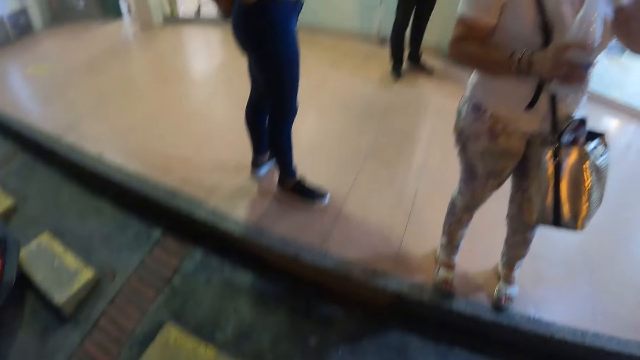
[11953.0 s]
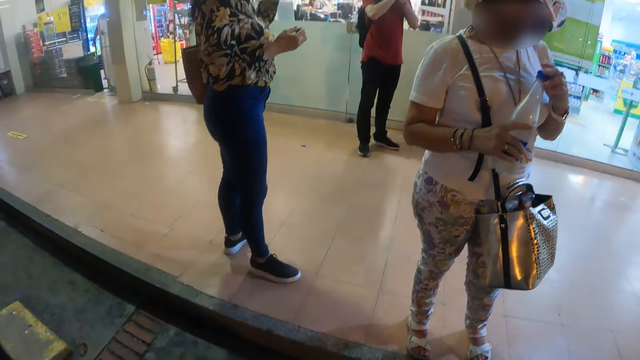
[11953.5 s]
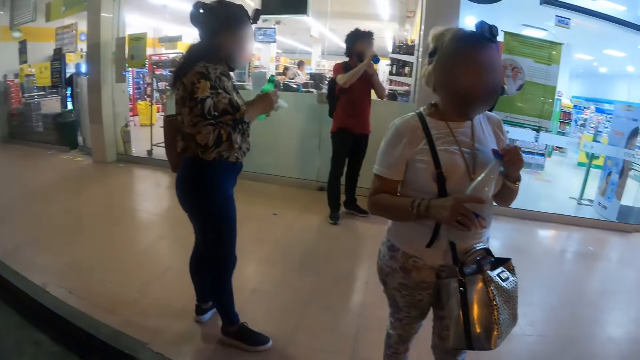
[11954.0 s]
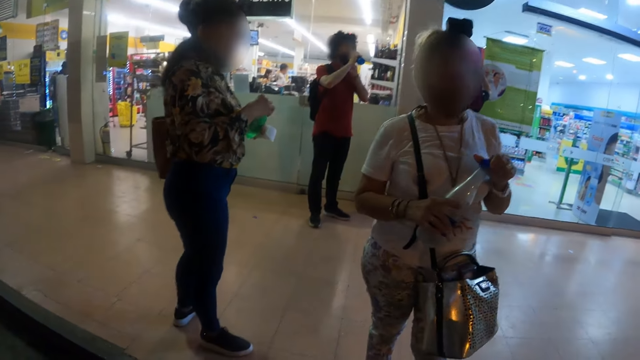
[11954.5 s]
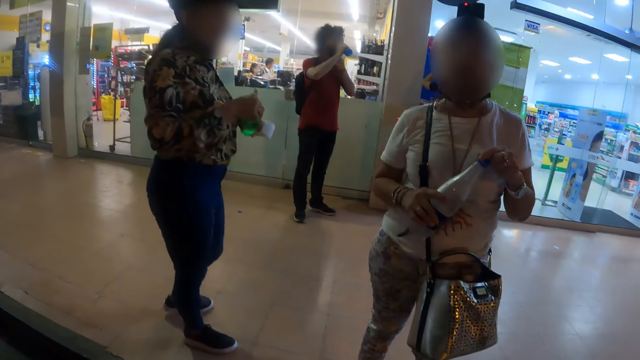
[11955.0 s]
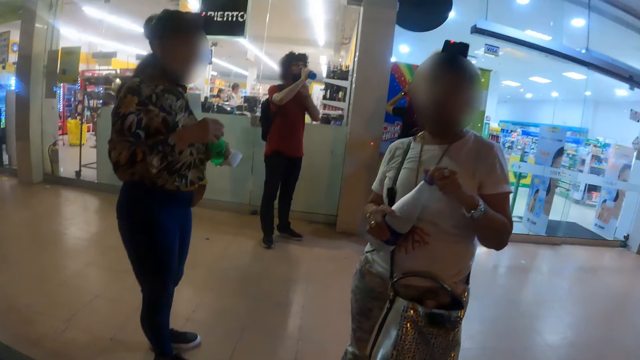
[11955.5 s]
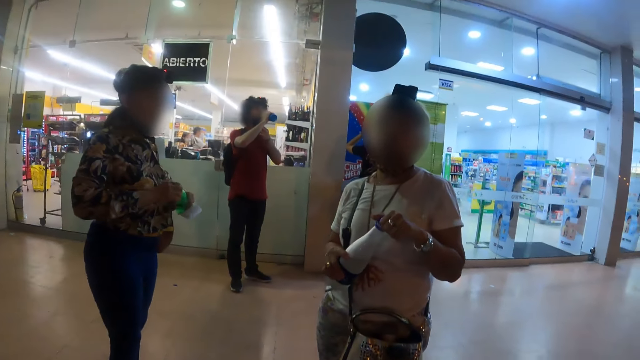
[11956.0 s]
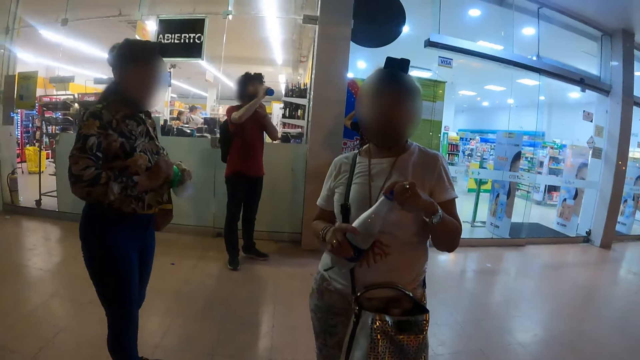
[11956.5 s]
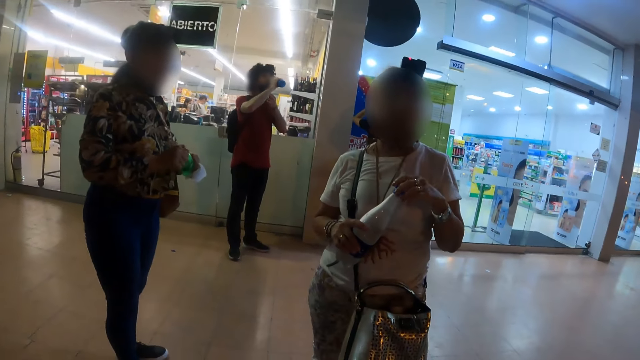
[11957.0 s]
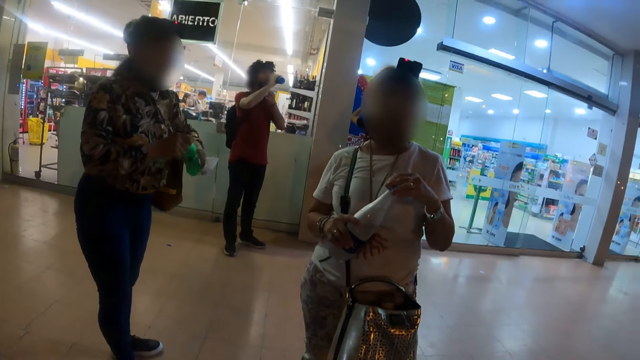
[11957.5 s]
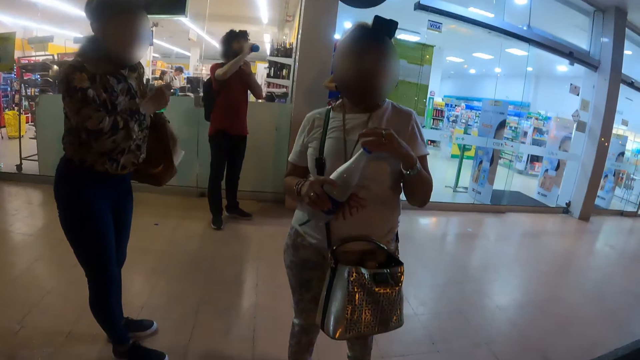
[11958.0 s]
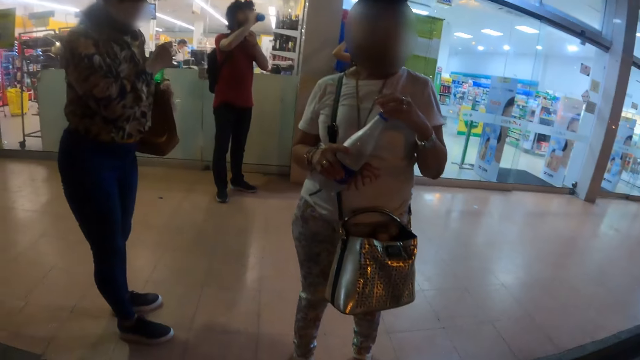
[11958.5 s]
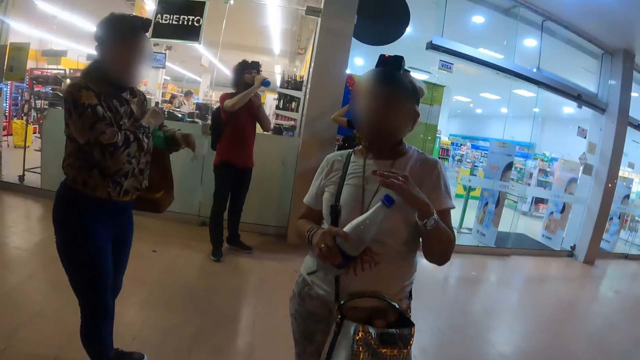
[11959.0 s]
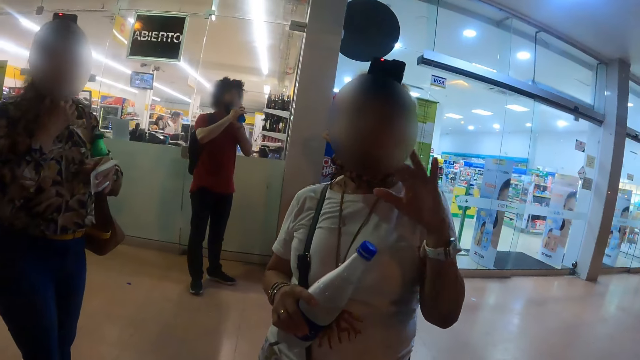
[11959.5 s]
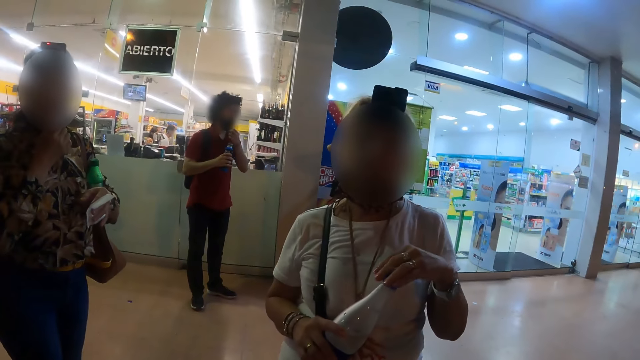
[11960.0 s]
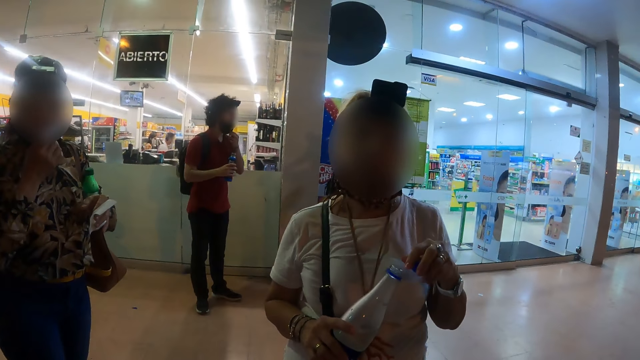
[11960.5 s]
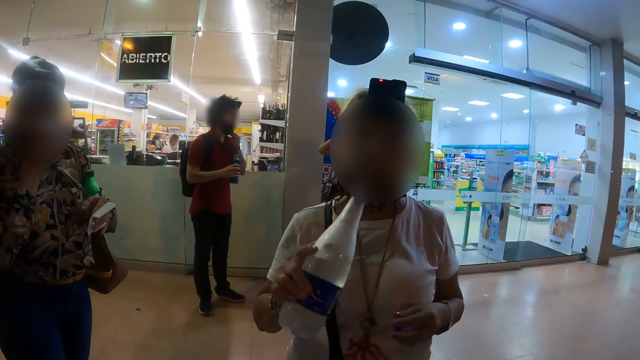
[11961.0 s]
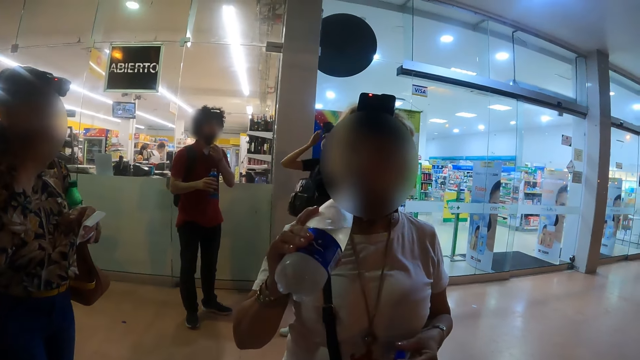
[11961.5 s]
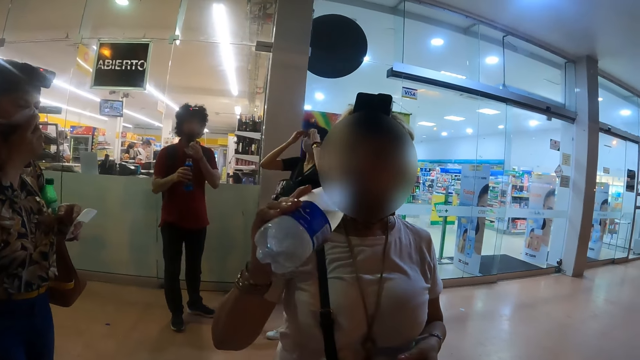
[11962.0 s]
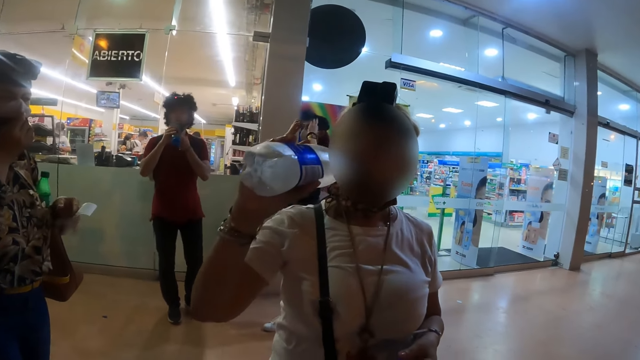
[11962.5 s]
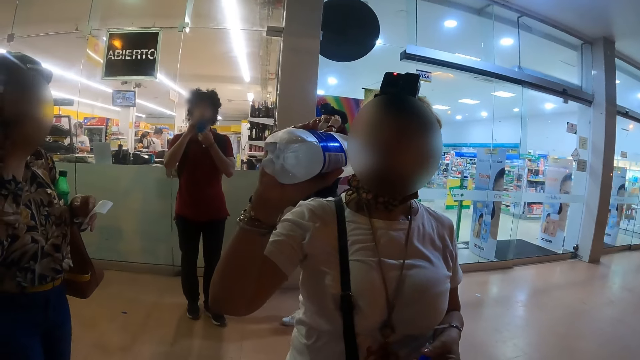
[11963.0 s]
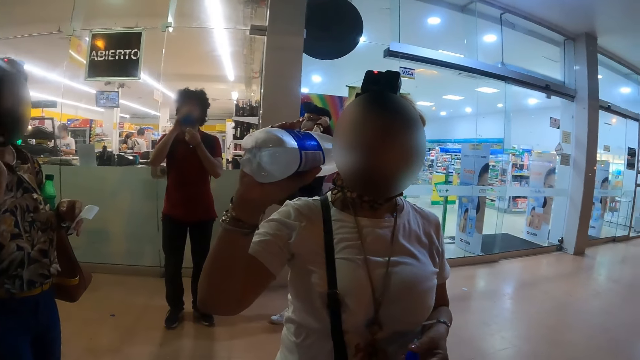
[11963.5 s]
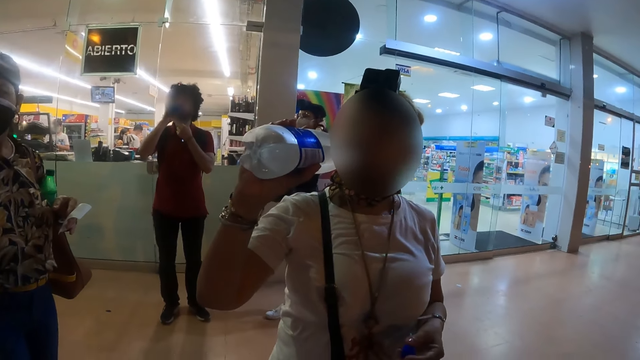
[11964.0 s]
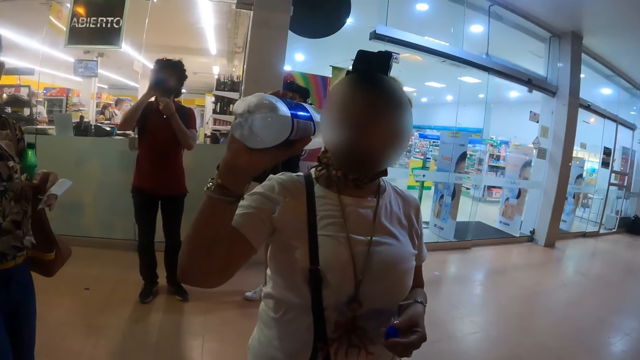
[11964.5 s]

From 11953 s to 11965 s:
The camera wearer looks at the woman. The woman speaks to the camera wearer. The woman drinks water from the bottle.

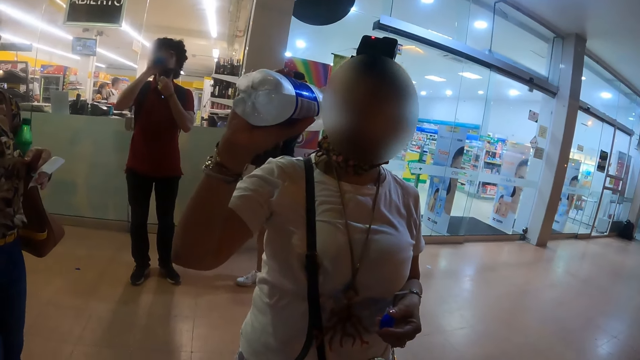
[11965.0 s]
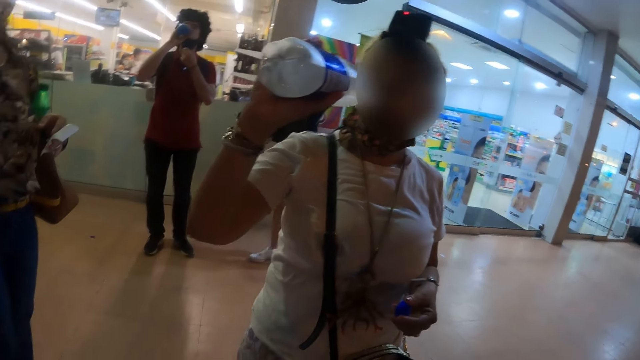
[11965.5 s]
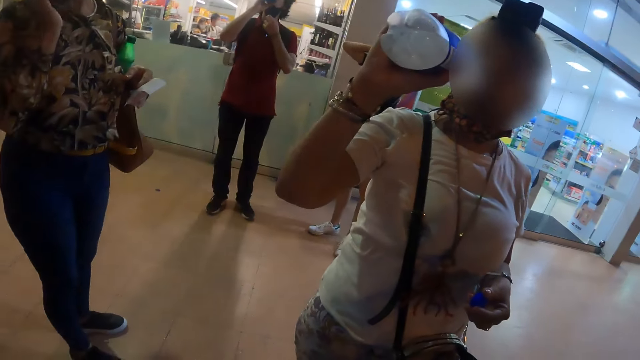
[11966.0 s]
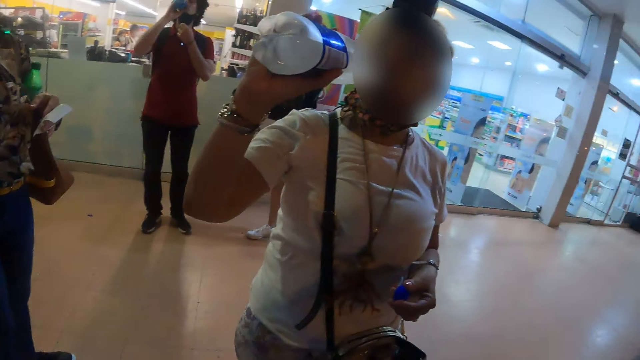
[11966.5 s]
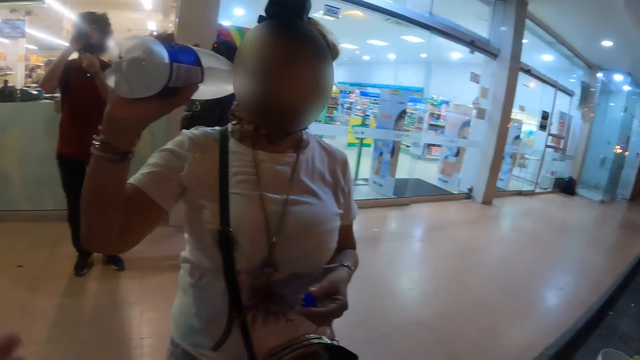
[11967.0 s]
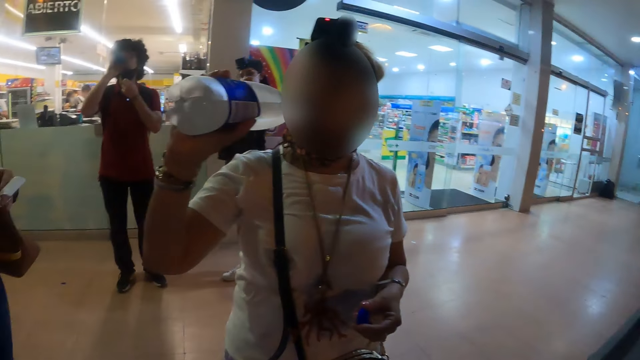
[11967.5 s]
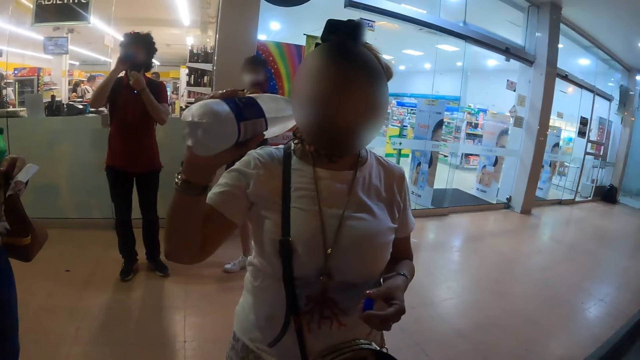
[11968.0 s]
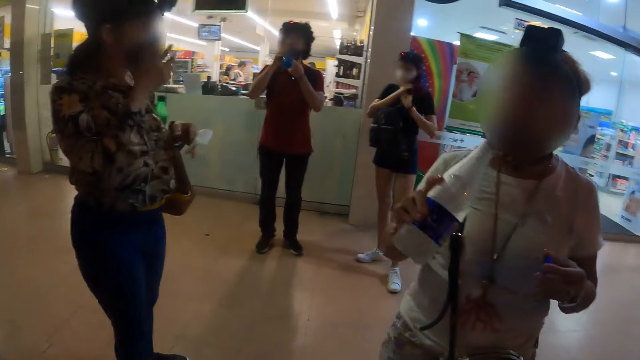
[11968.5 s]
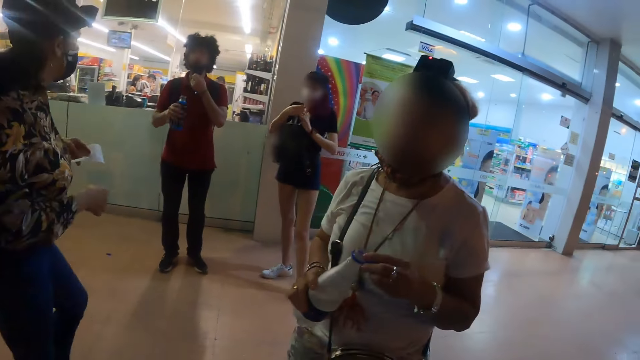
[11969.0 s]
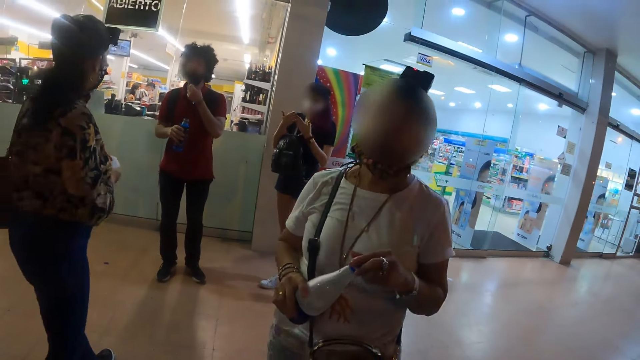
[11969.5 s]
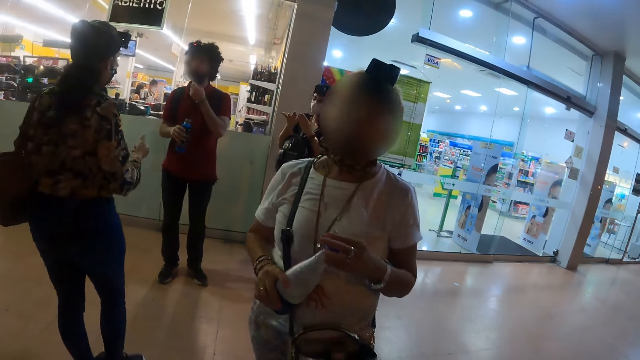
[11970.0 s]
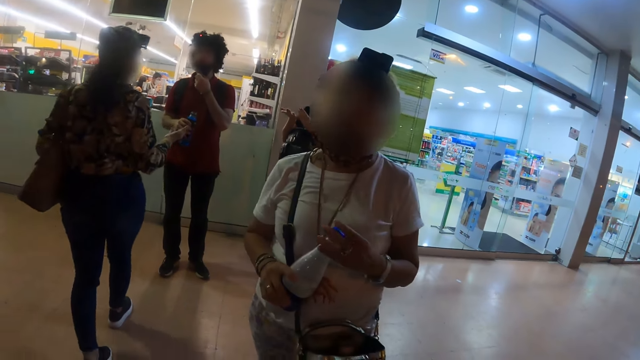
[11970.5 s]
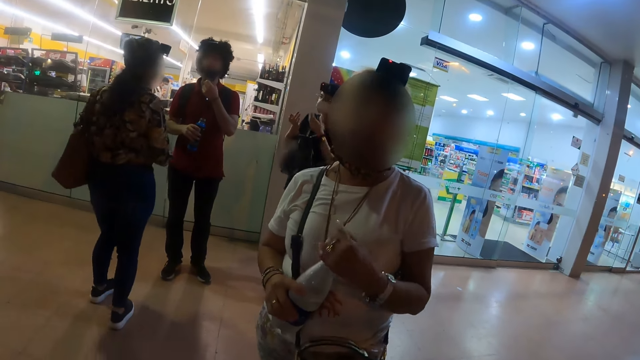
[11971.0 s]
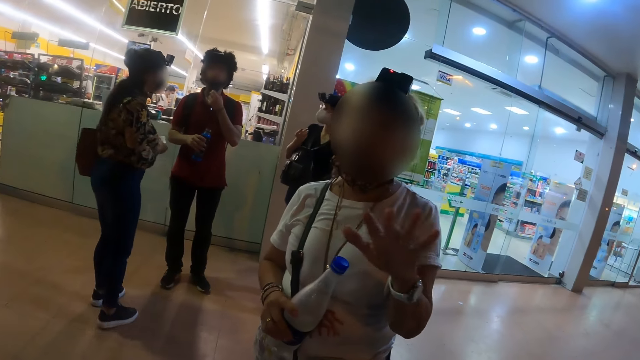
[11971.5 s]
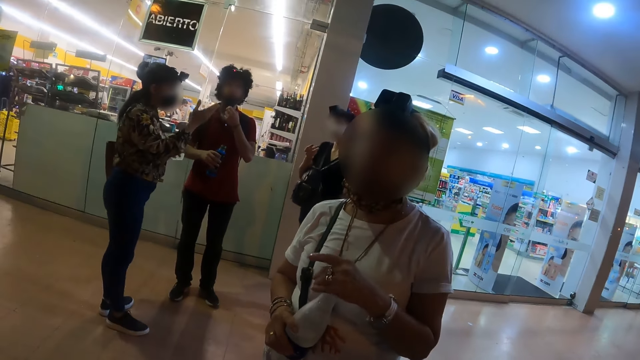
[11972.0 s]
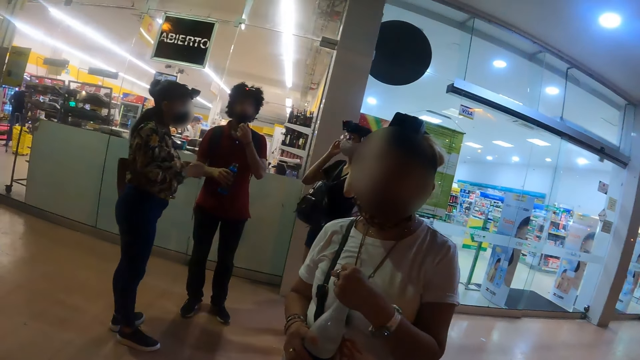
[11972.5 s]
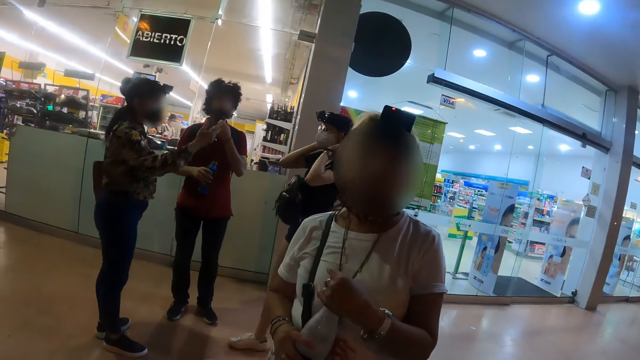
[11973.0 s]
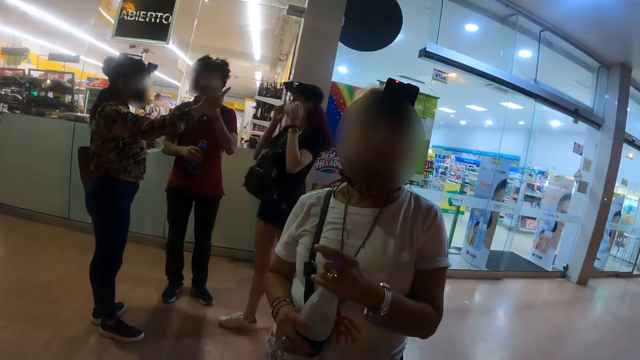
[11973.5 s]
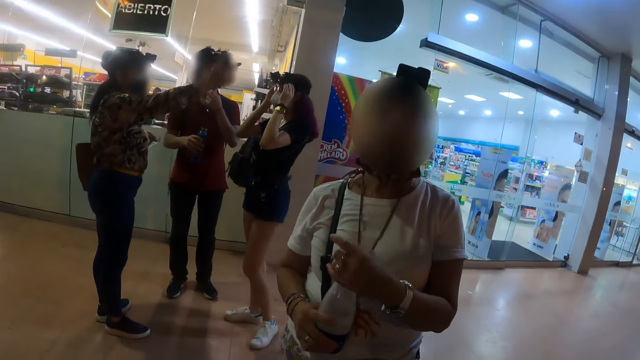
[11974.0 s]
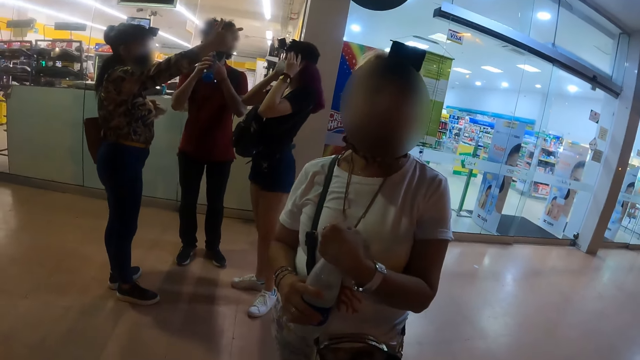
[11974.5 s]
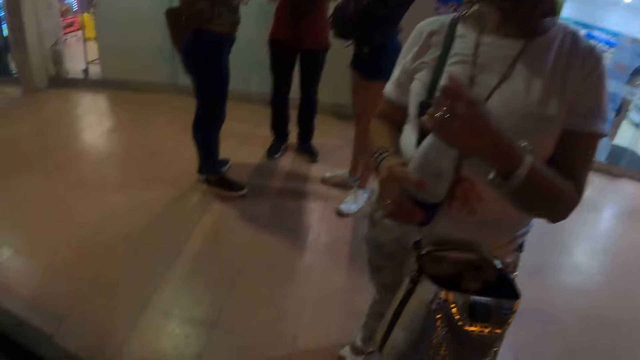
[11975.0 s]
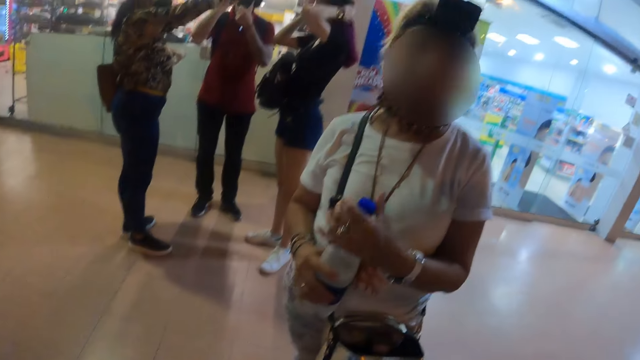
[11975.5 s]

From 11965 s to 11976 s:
The camera wearer interacts with the woman. The woman speaks to the camera wearer.
